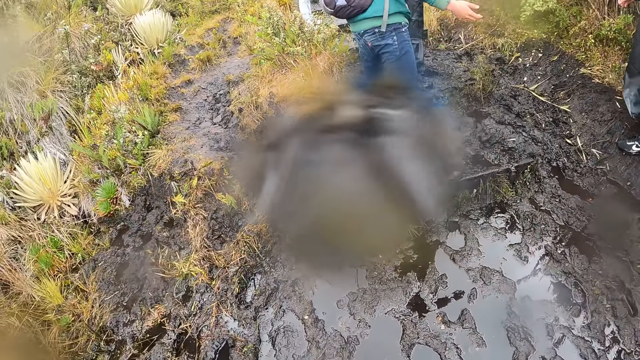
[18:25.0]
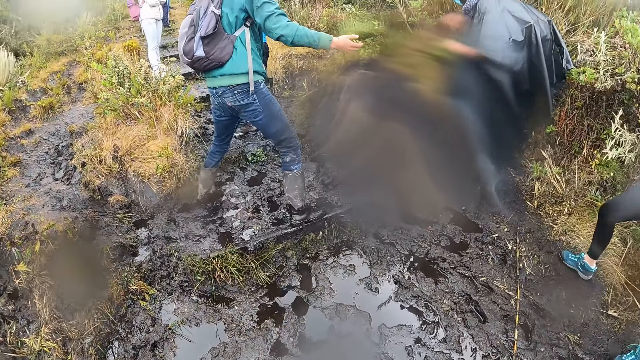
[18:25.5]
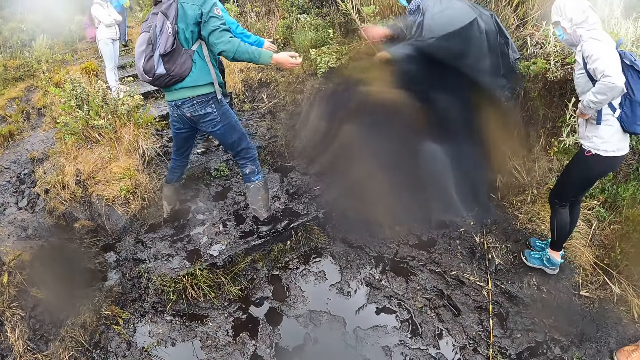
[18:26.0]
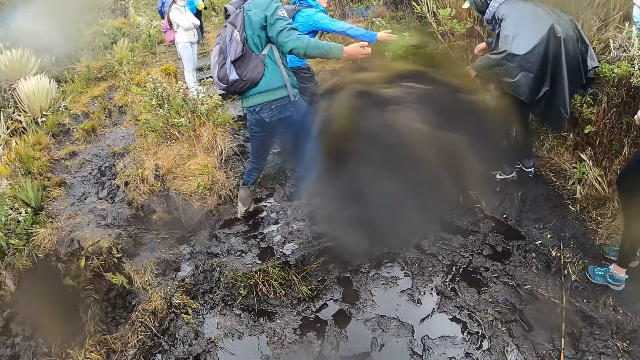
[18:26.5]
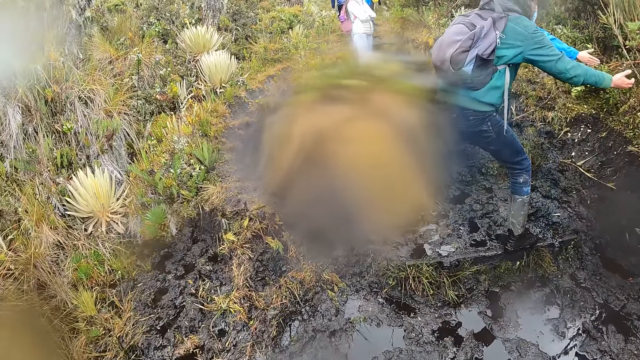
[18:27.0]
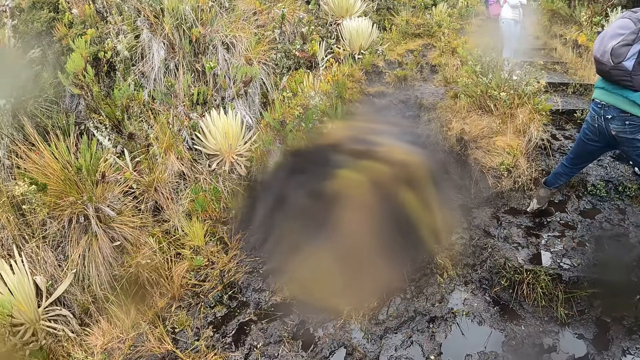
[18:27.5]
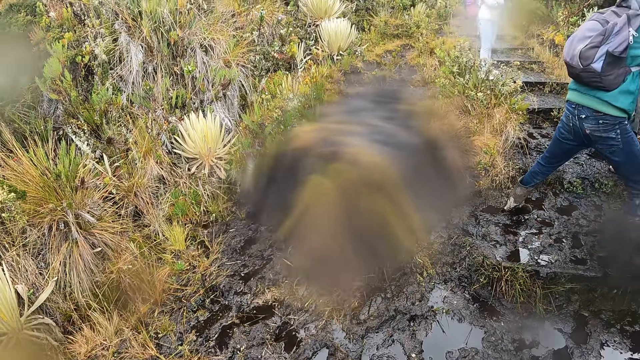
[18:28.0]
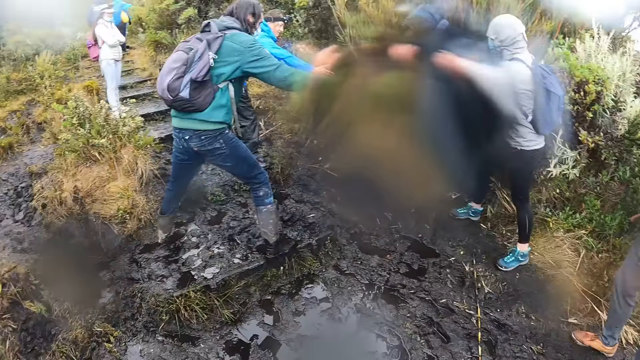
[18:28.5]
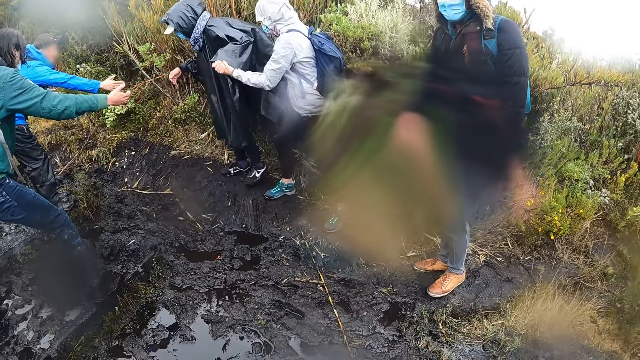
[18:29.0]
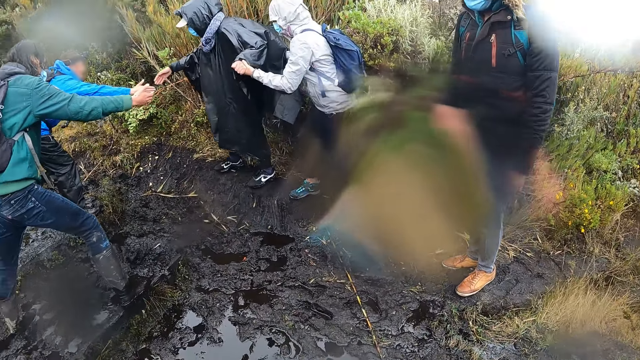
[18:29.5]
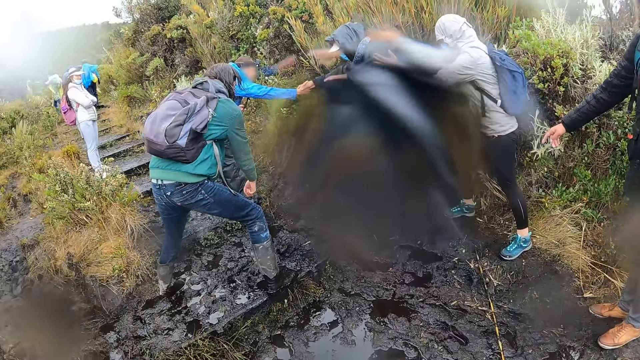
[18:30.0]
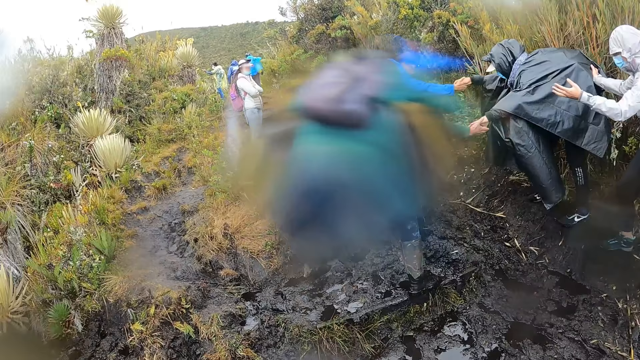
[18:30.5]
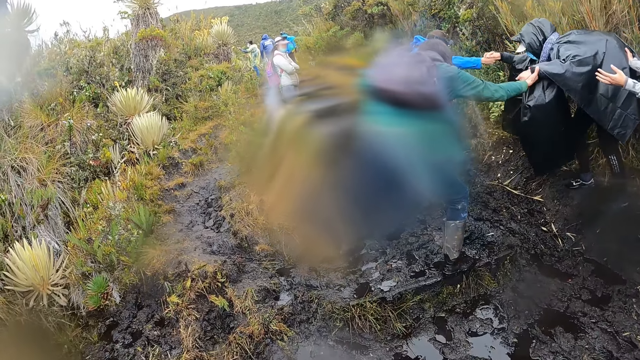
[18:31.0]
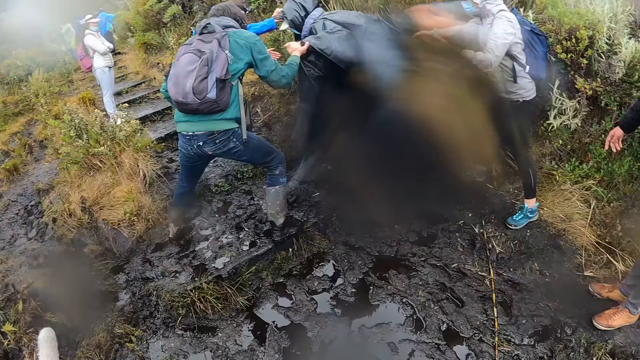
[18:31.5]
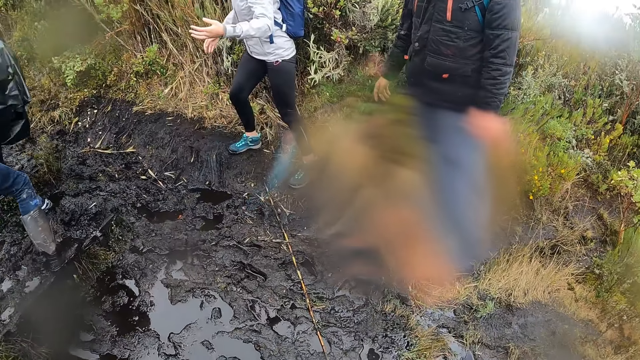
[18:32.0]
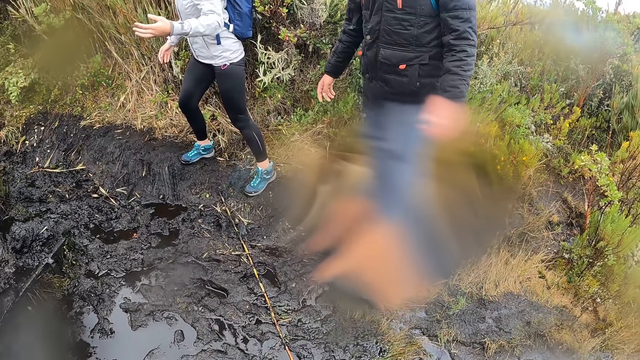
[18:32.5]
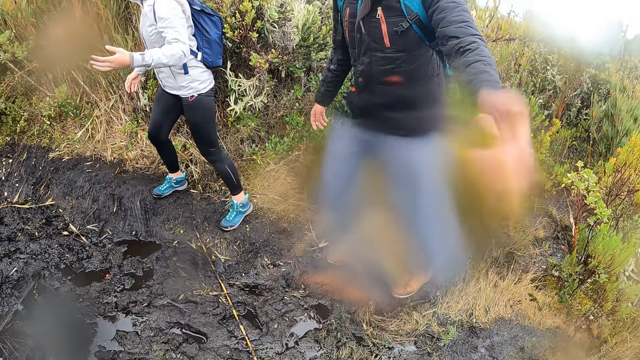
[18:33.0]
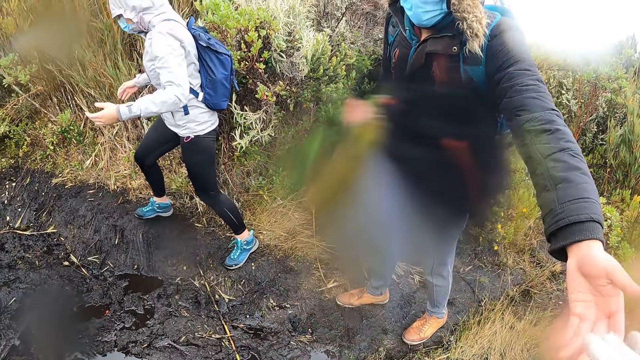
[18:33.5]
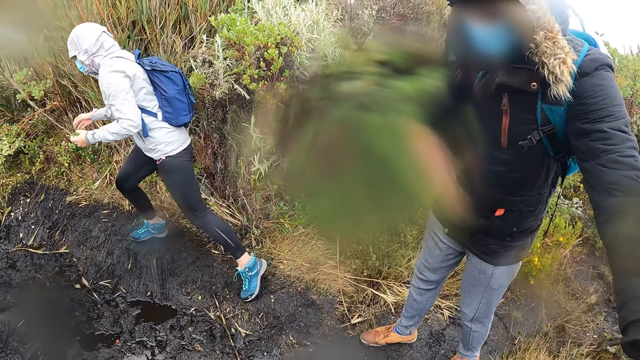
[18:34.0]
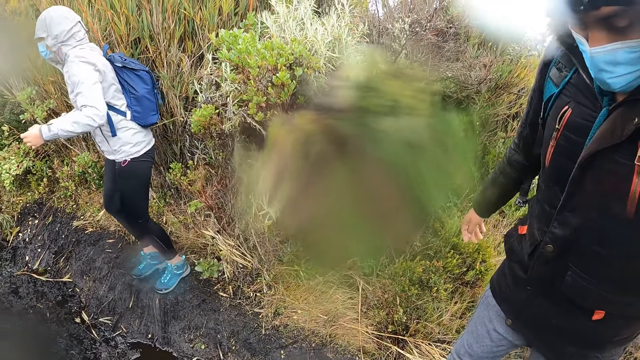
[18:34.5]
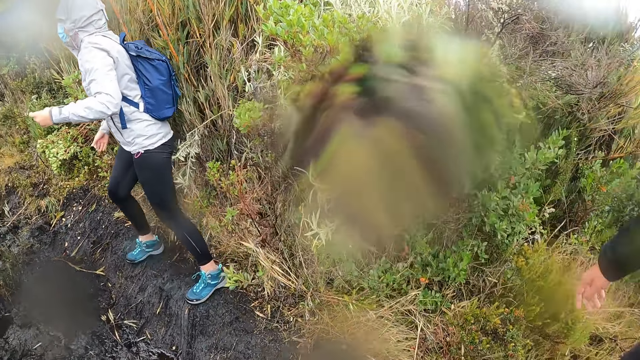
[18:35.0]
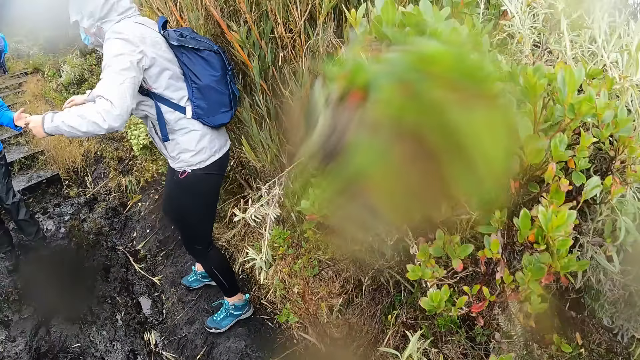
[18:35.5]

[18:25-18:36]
The camera wearer looks around. A woman grabs another woman with her right hand. The first woman grabs a man with her left hand. The camera wearer grabs another man with her right hand.

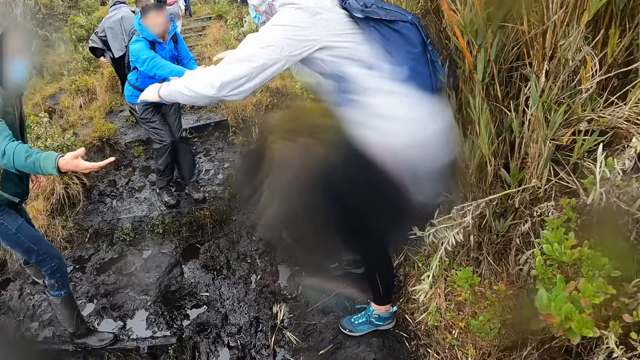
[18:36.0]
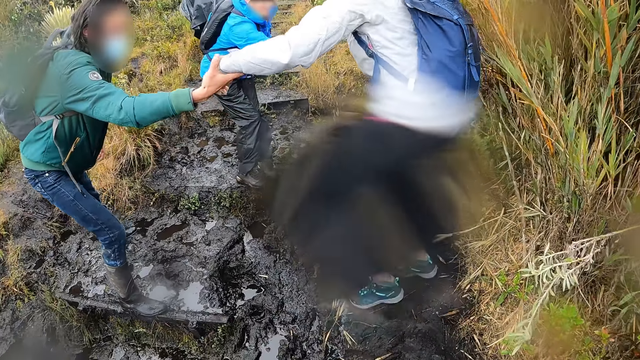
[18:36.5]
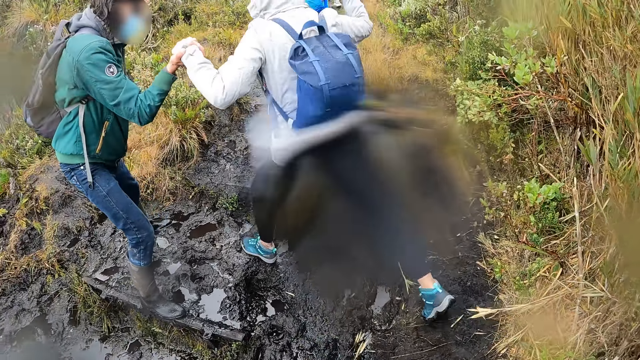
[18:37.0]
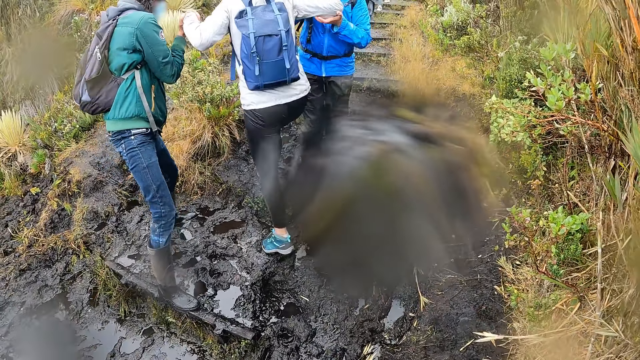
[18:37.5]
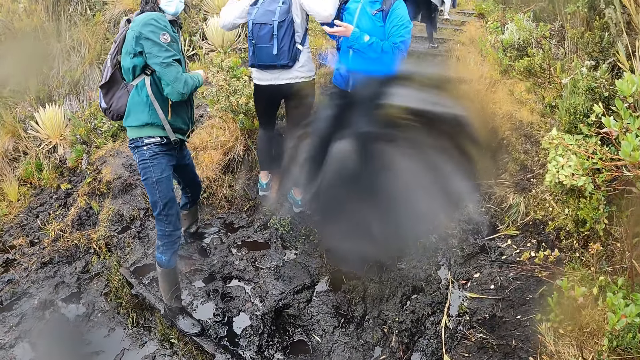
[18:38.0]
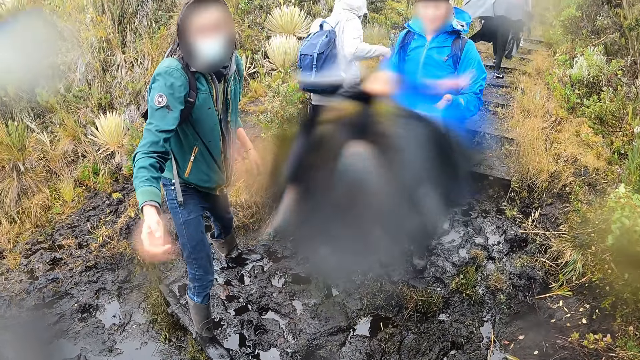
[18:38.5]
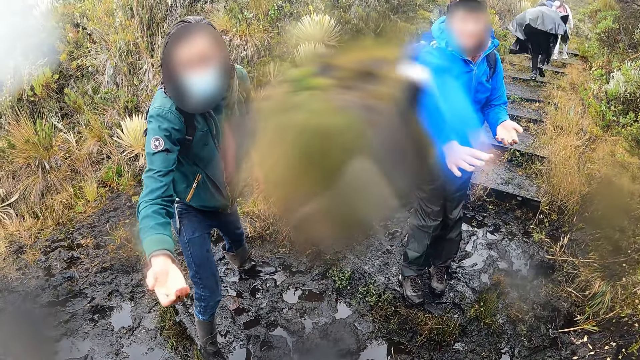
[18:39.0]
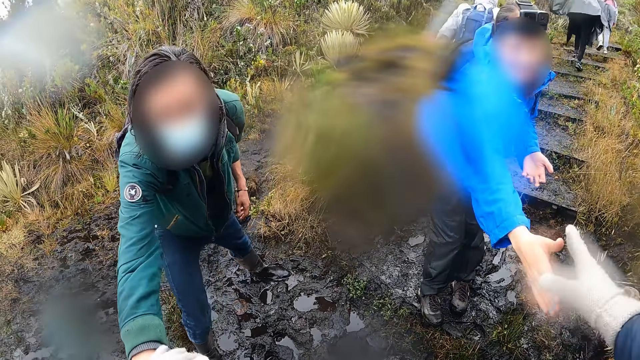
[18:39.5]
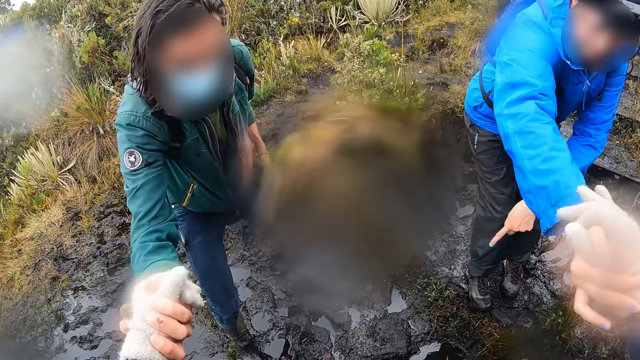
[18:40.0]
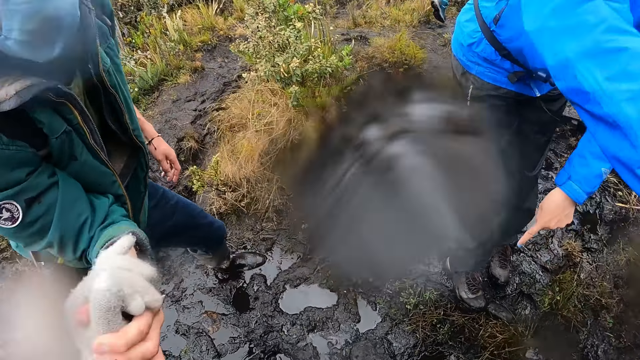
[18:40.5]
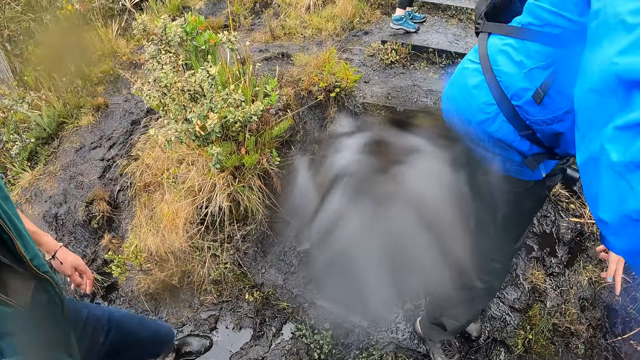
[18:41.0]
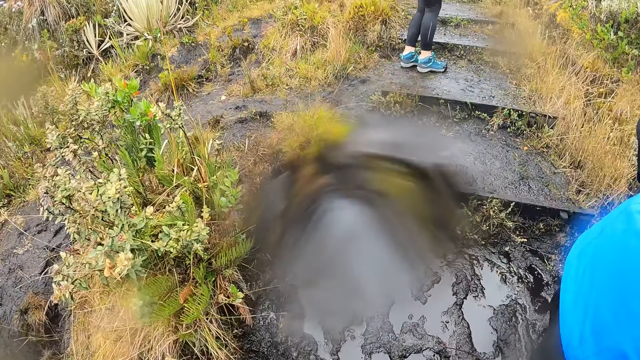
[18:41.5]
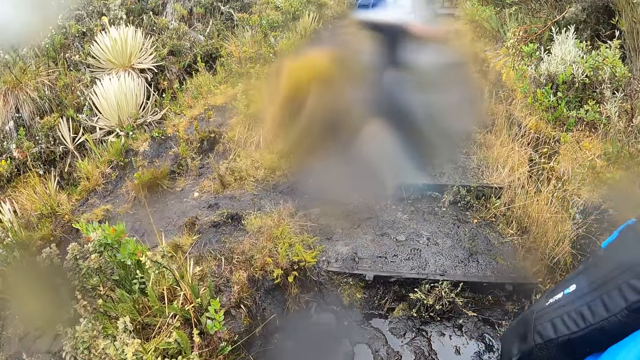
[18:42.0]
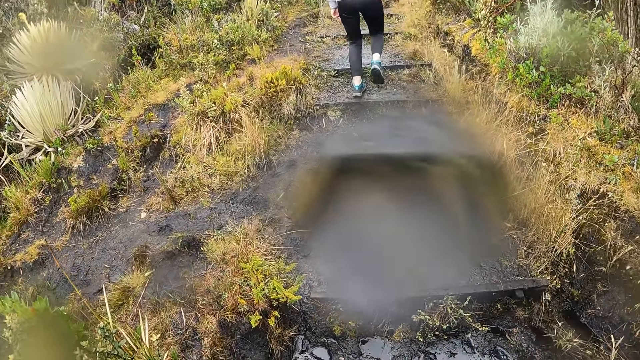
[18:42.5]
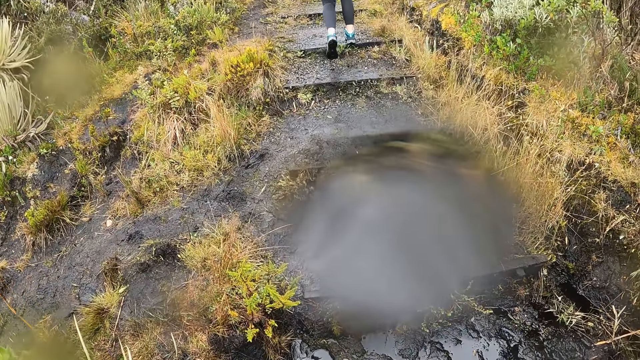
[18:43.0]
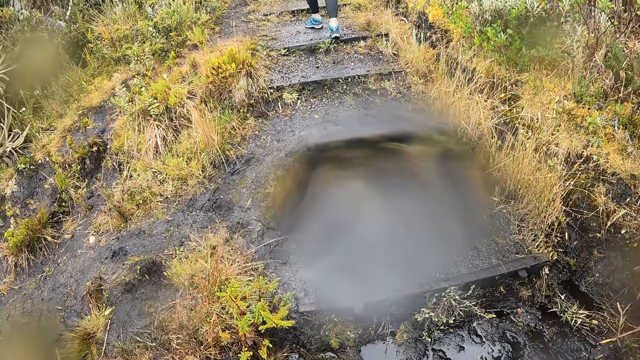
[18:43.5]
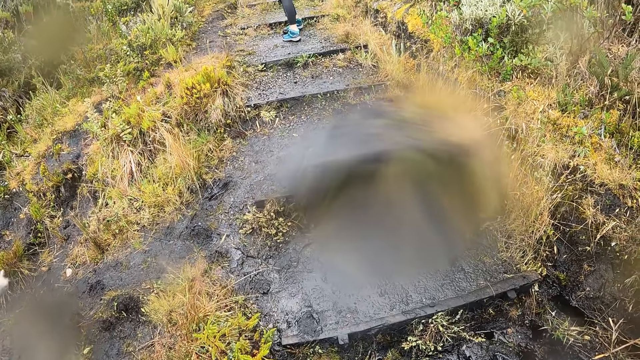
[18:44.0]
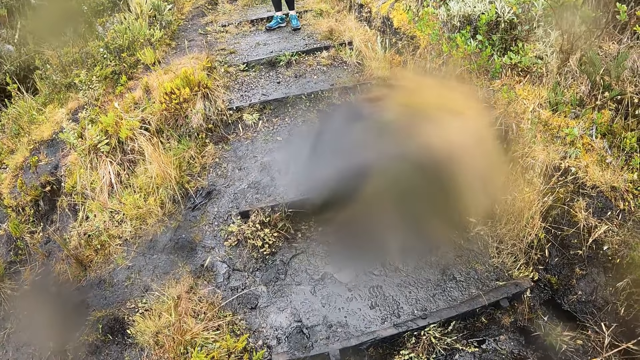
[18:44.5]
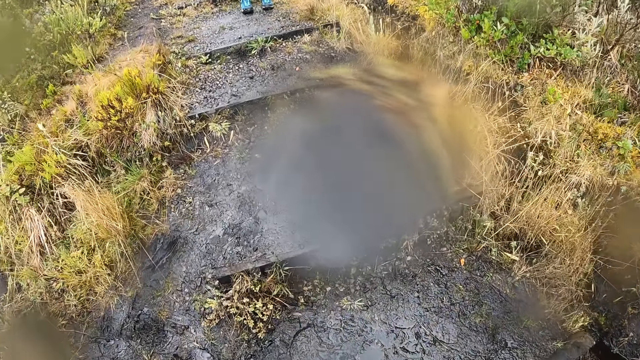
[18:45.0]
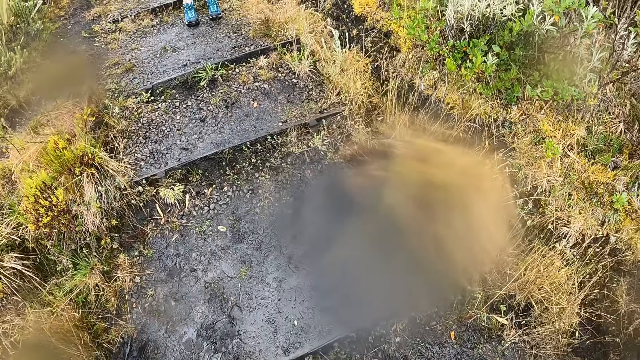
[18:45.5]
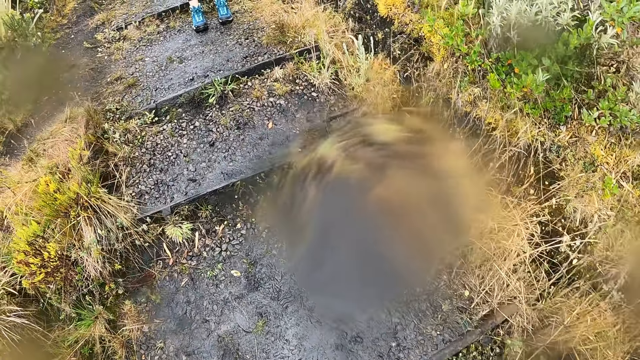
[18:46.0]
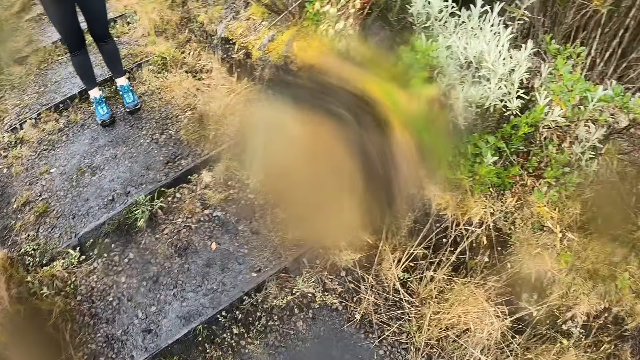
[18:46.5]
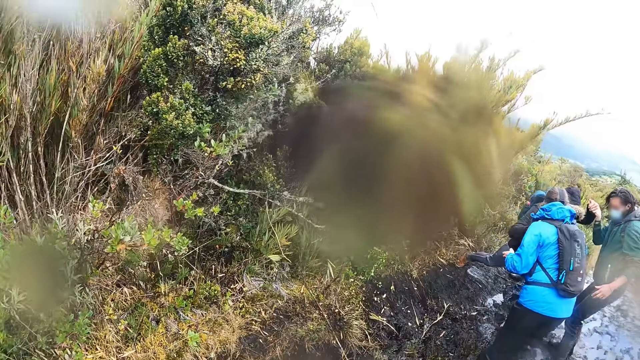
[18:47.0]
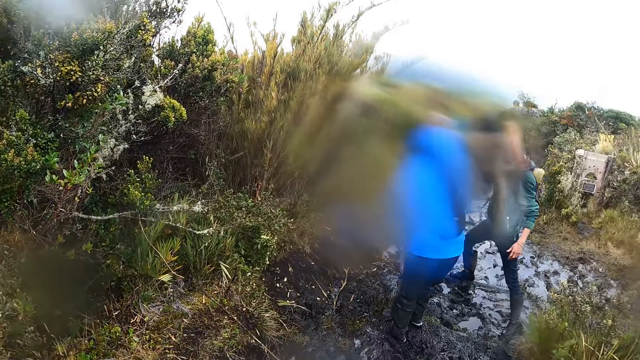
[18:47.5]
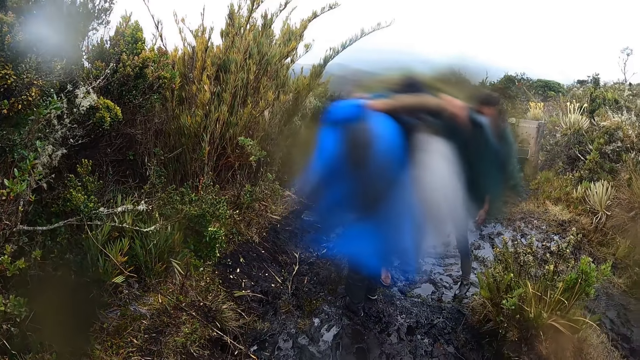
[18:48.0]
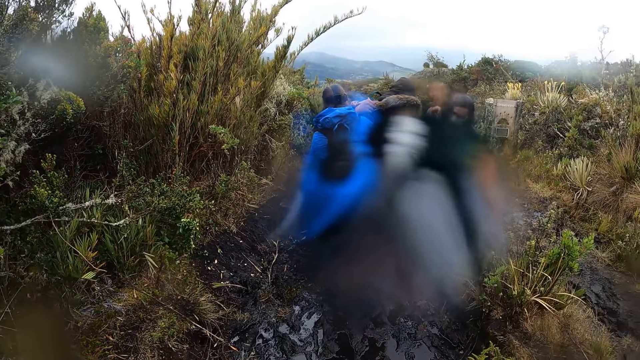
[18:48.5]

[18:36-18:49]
A woman grabs a man with her right hand. The woman grabs the man with her left hand. The camera wearer grabs another man with her left hand. She grabs the first man with her right hand. She holds hands with one man and holds hands with the other man. She walks and looks around. Another woman and the other man carry a third man with their two hands.
